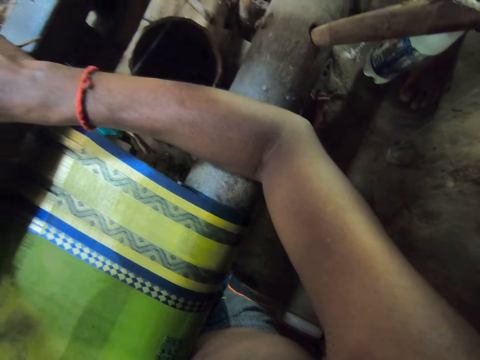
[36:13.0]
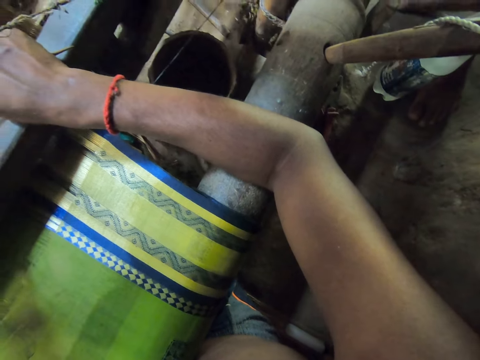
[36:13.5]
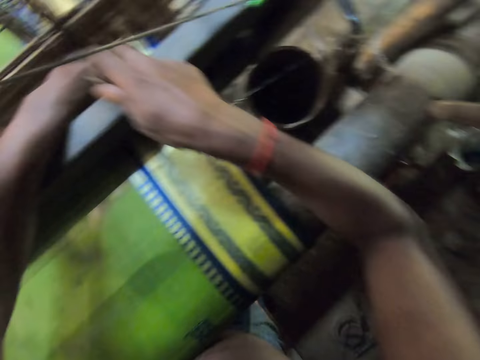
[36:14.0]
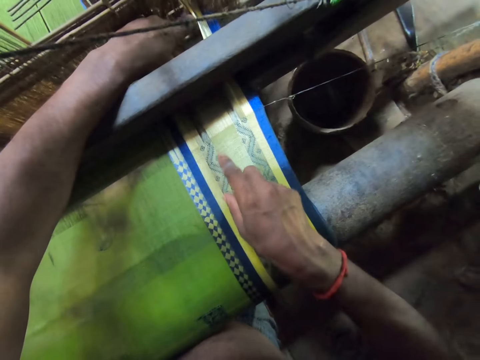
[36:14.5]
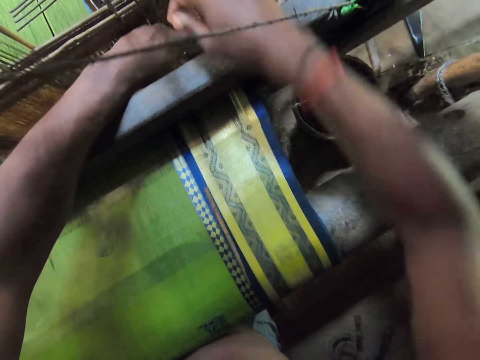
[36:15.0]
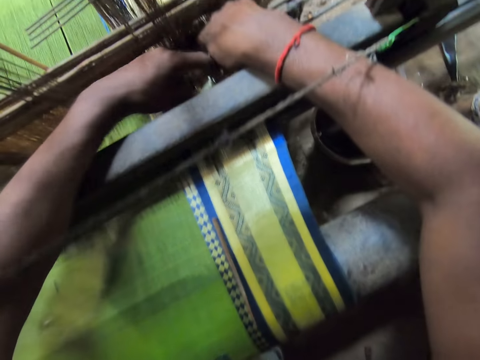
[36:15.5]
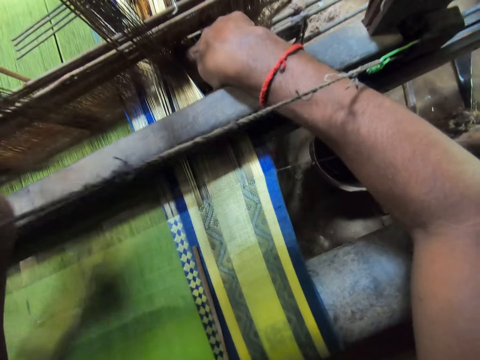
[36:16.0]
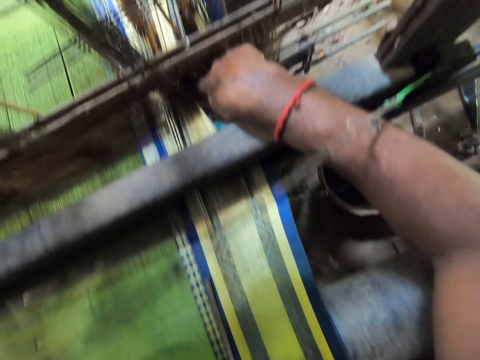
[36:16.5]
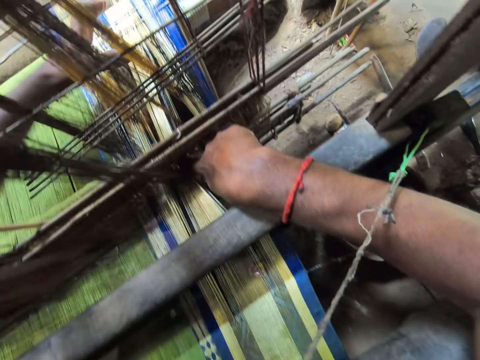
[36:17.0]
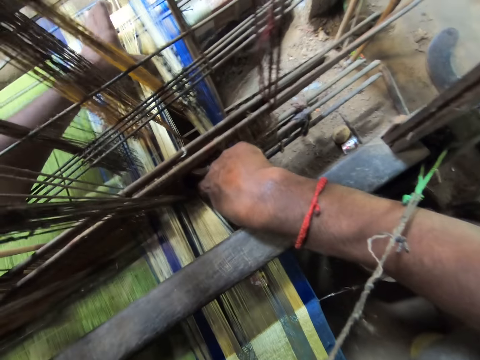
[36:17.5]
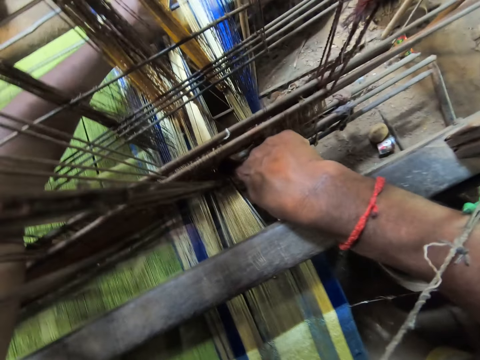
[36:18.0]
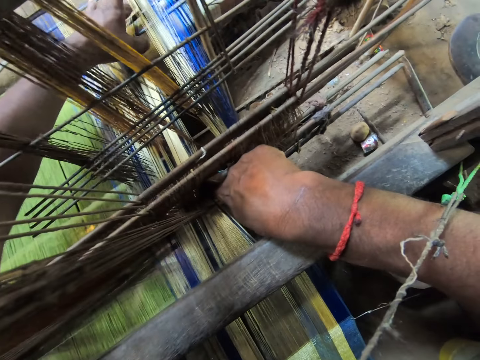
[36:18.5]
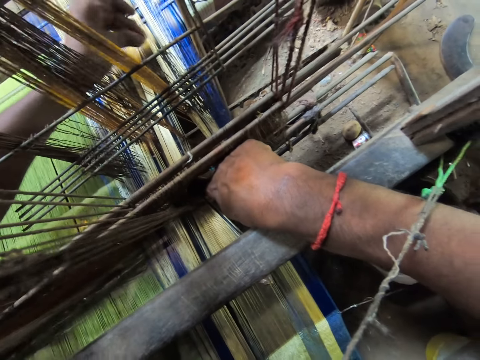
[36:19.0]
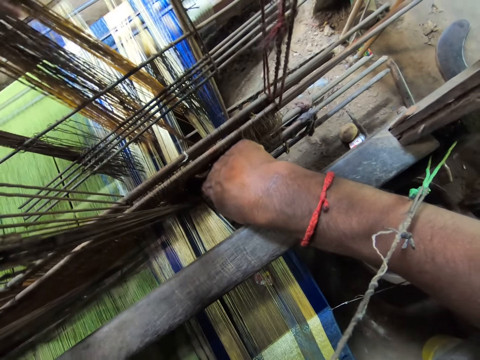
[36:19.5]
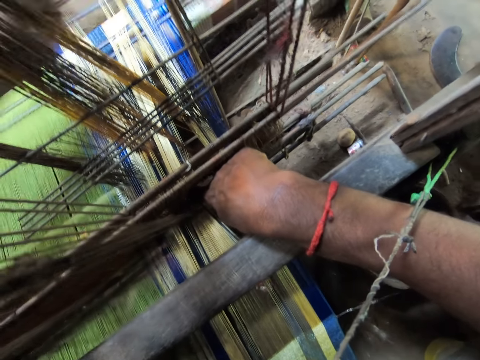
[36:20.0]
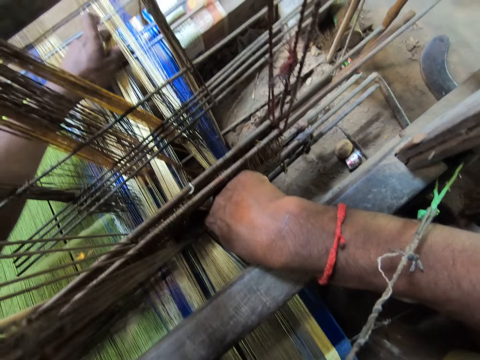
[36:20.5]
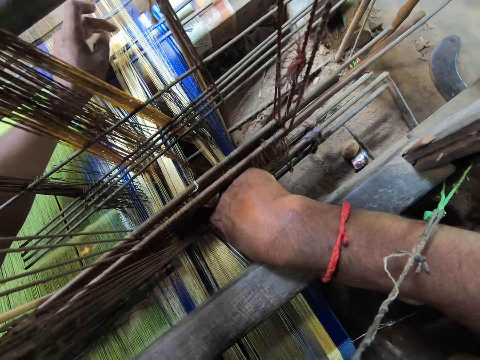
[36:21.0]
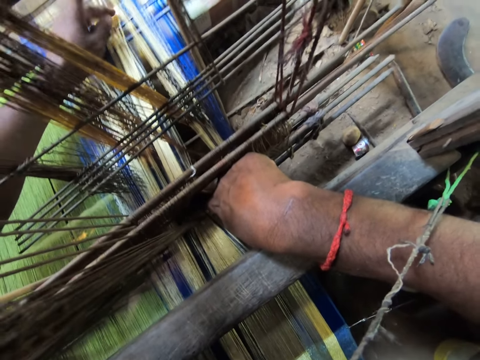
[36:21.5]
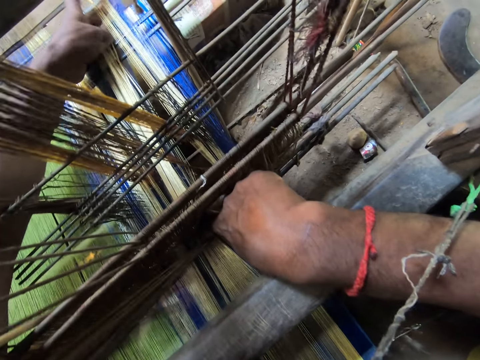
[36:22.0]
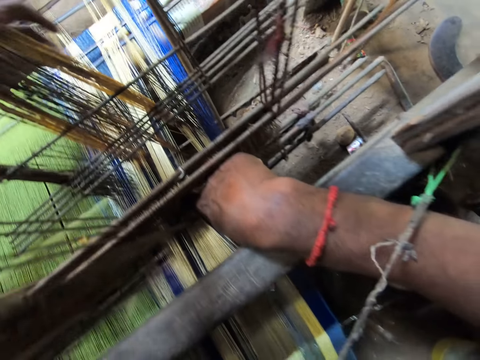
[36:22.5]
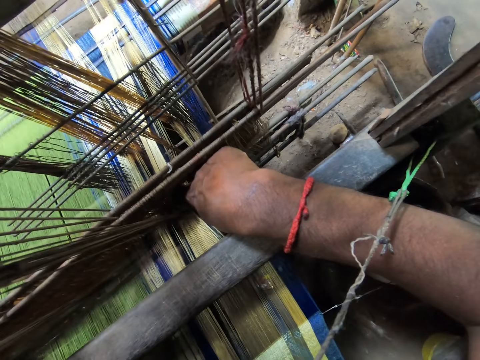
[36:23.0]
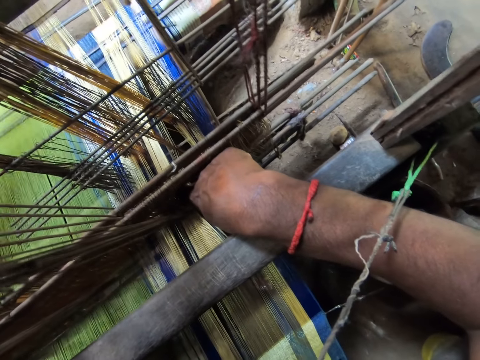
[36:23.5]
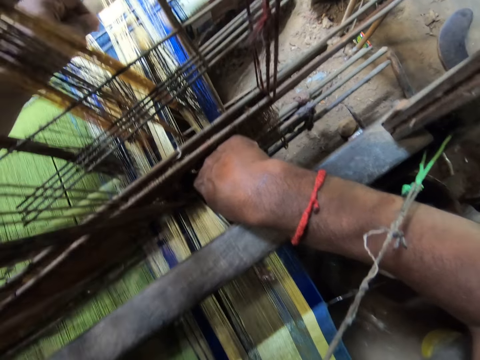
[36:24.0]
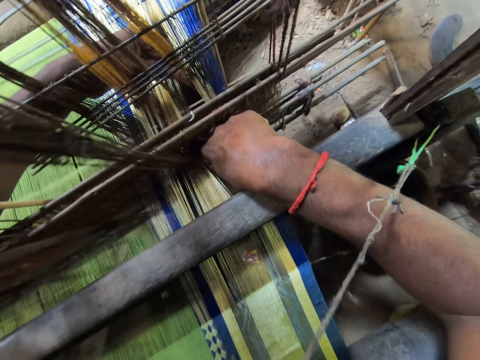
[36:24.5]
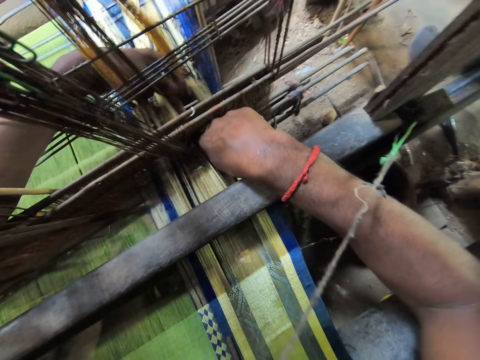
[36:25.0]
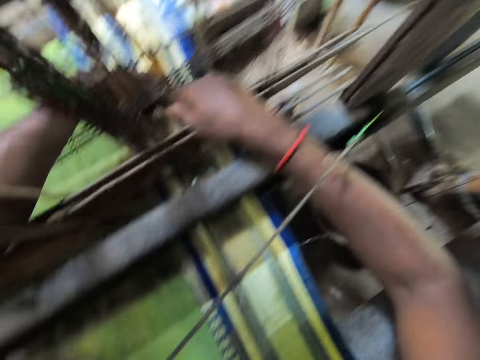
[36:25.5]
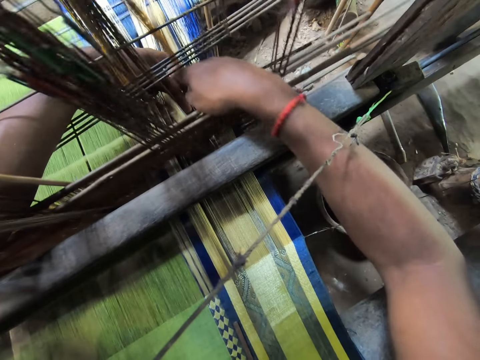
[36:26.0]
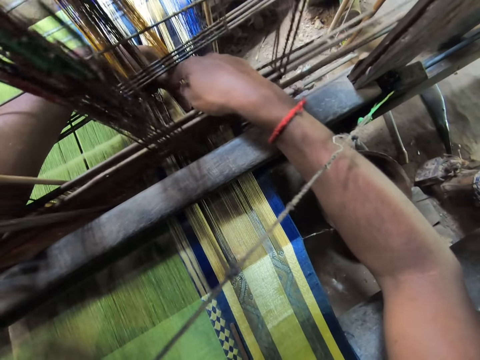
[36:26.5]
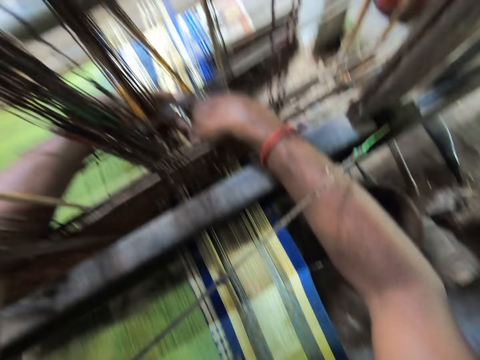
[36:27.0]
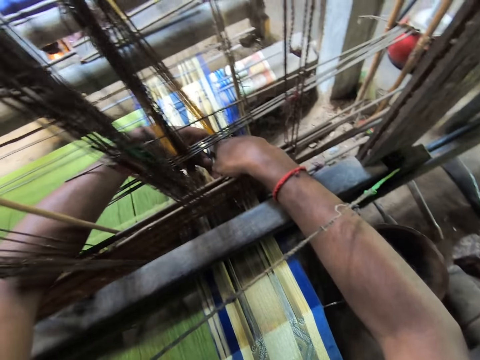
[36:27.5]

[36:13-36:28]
The camera wearer drops the needle on the cloth with his right hand. He places his right hand on a lower lamp. He moves the yarns with his left hand. He adjusts the textile machine. He places his left hand on the yarns. He takes dirt from a pavement with his left hand. He adjusts the yarn with his left hand. He moves some warps with his right hand.

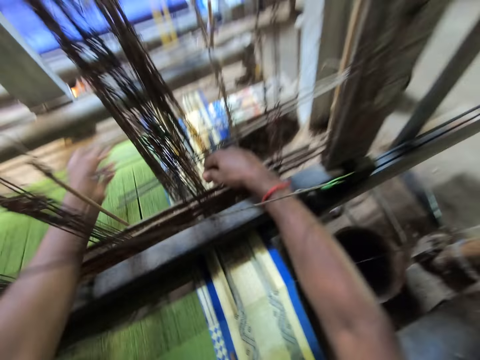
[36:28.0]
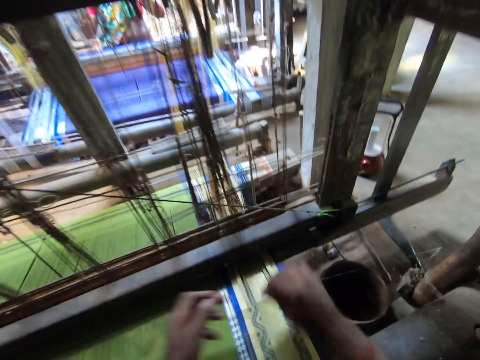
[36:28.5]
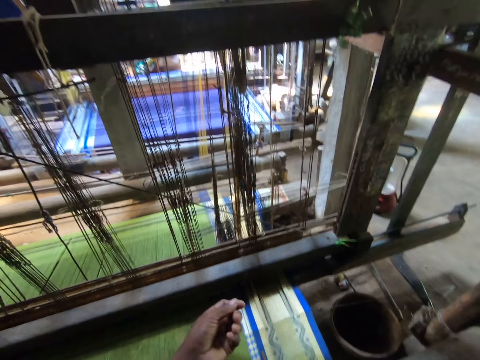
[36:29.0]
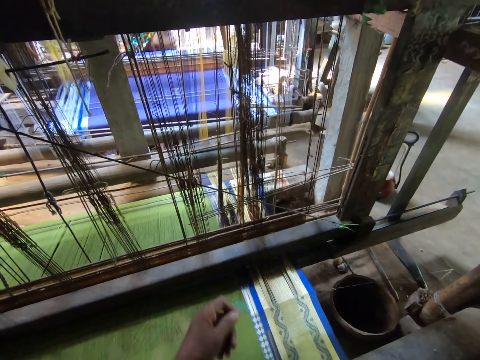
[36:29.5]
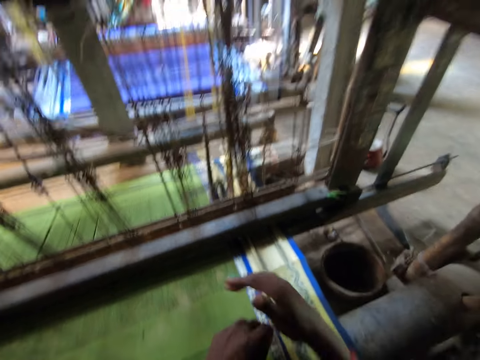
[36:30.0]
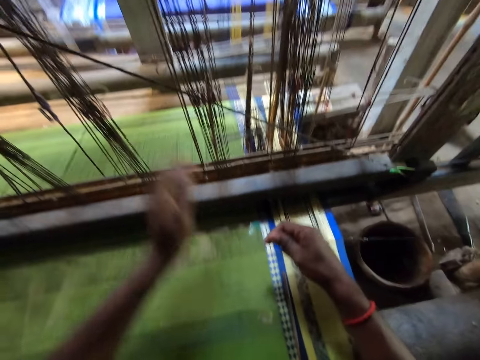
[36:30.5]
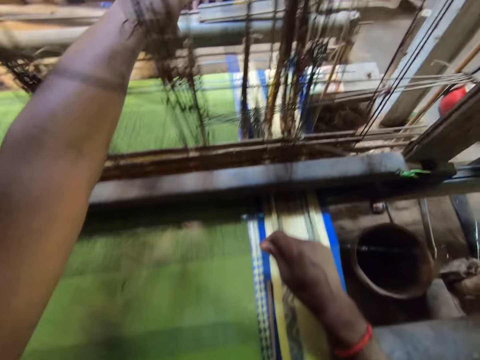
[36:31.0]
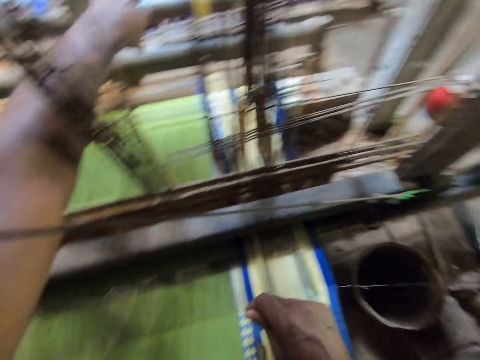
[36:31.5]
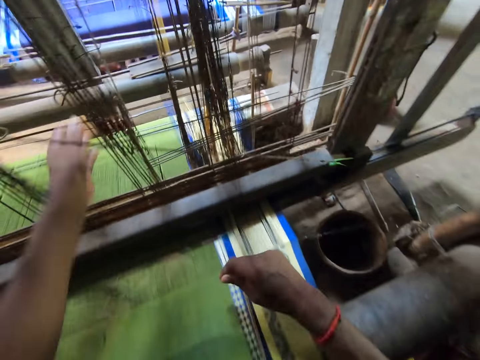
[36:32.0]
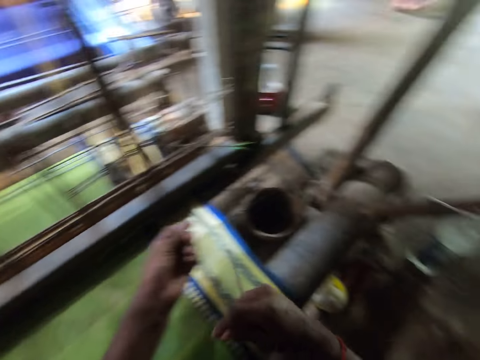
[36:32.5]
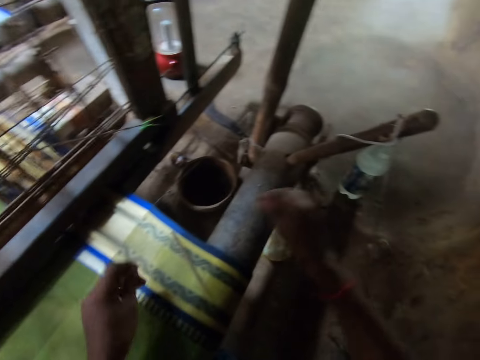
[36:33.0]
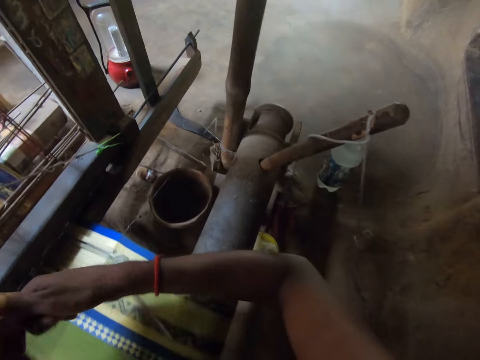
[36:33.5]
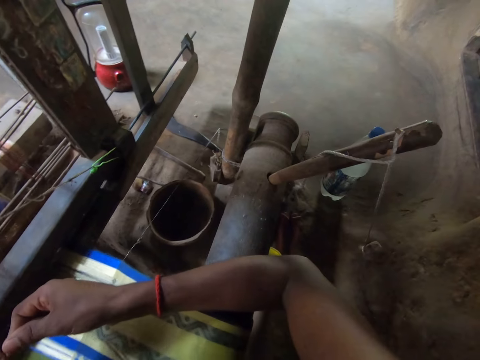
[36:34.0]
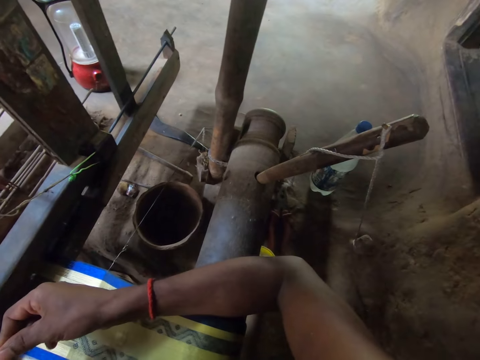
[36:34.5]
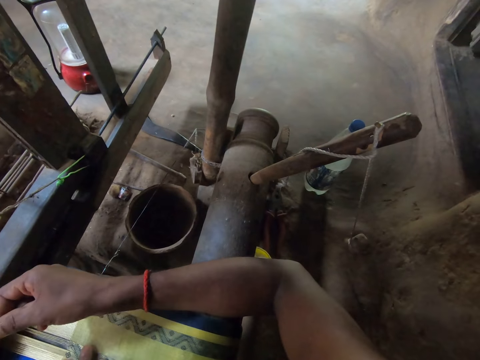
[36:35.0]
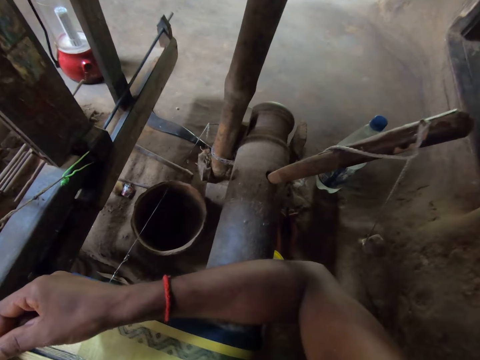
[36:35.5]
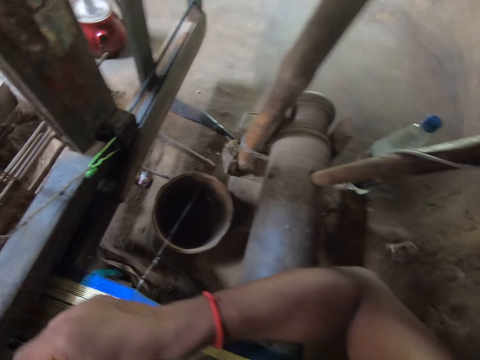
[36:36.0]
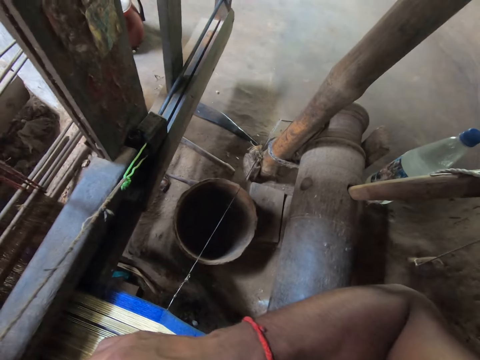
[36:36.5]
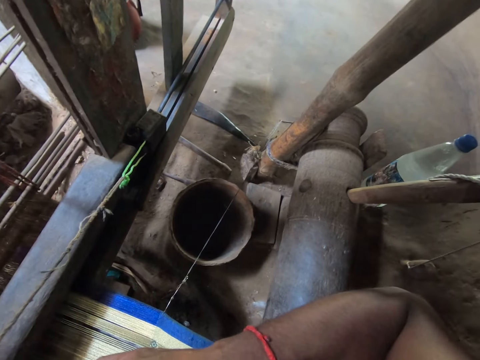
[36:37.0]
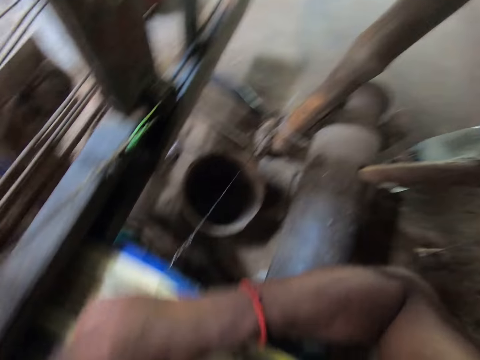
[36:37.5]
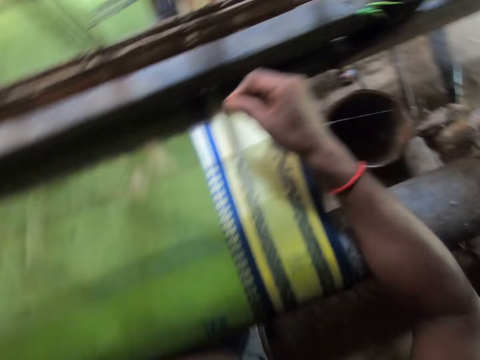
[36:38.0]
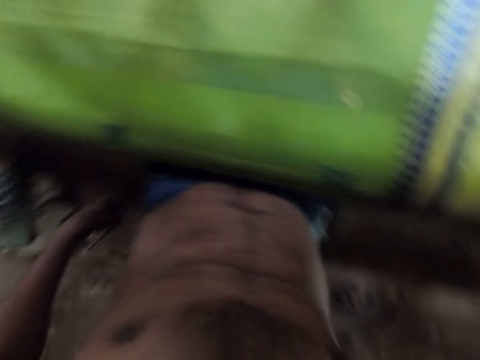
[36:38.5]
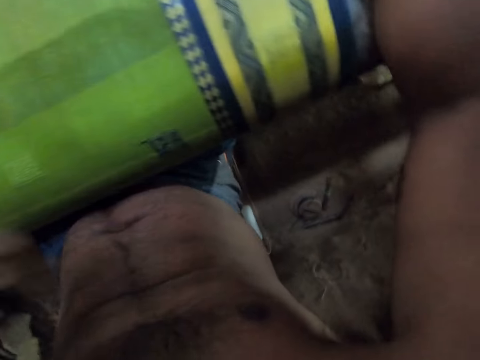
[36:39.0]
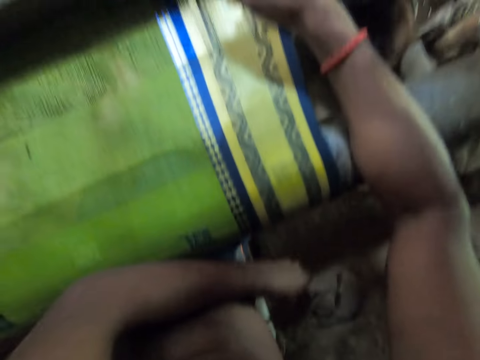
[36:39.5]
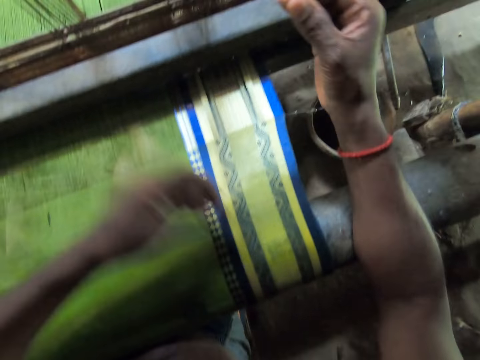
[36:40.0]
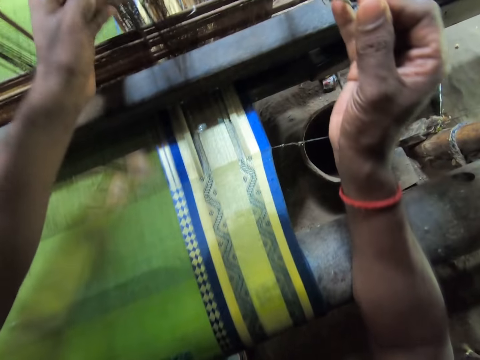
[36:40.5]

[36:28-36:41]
The camera wearer pulls a thread with both hands. He places the thread in his right hand with his left hand. He stretches his left hand. He communicates to a person. He pulls the thread in his right hand with his left hand. He takes the tulon from the fabric with his left hand. He places the tulon on the pavement with his left hand. He places the needle on the pavement with his left hand.
